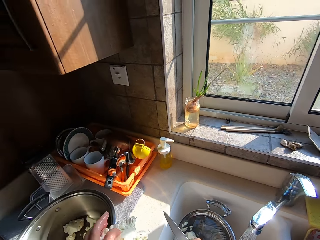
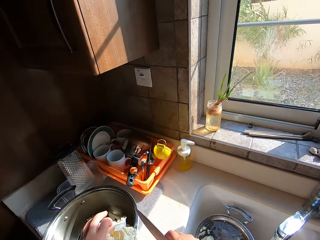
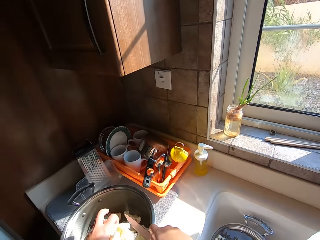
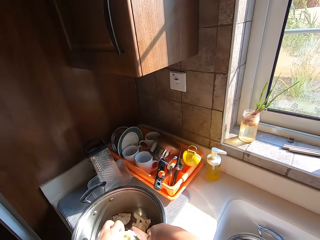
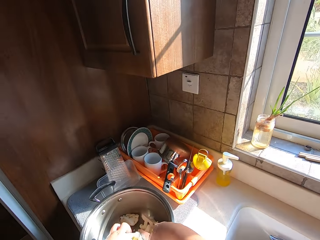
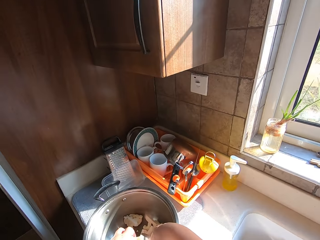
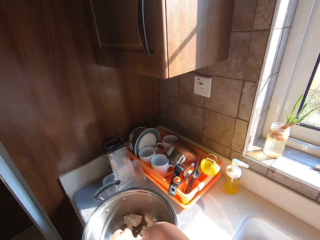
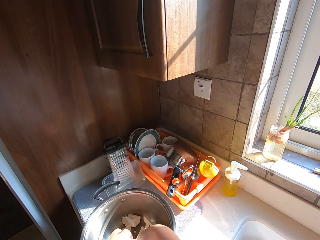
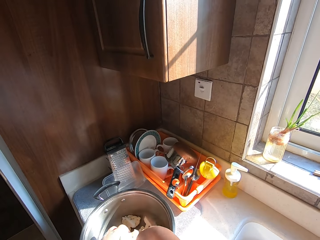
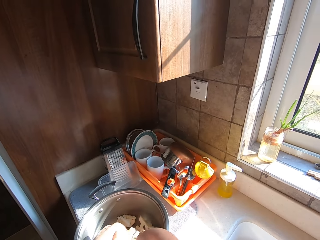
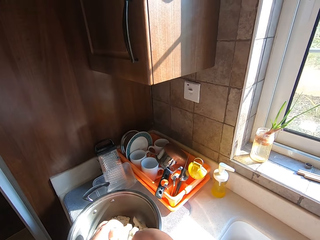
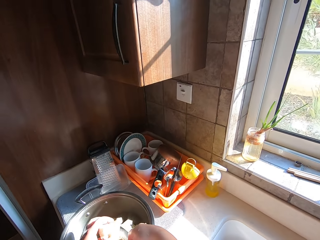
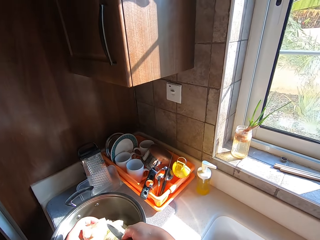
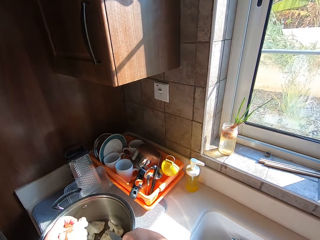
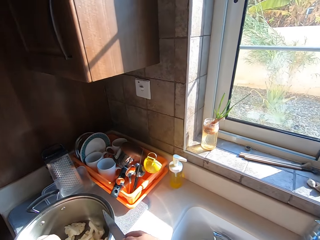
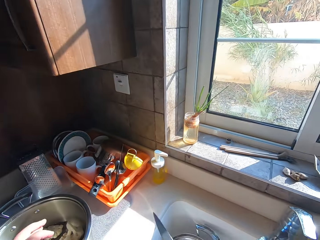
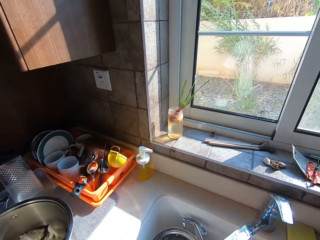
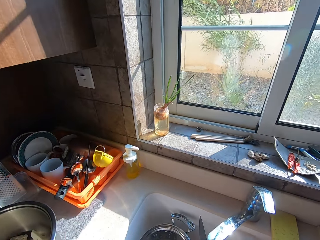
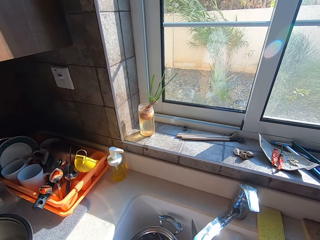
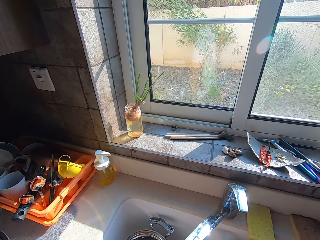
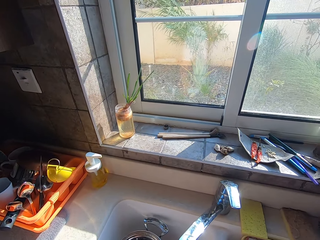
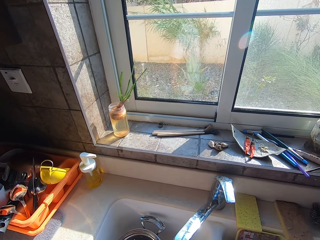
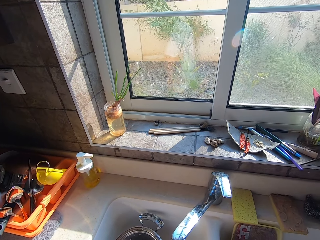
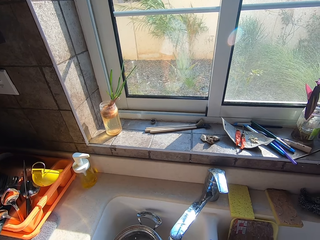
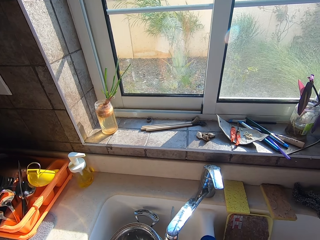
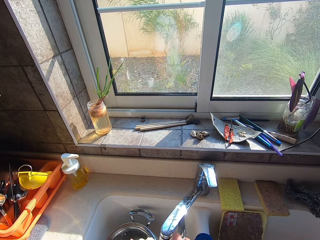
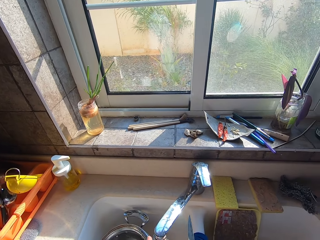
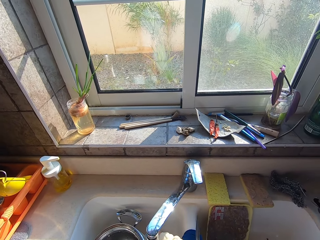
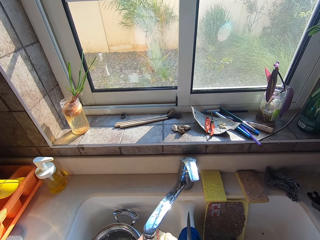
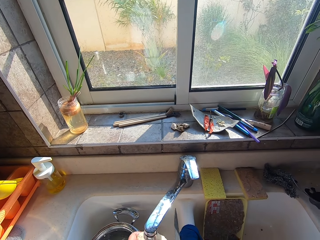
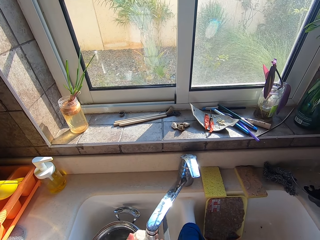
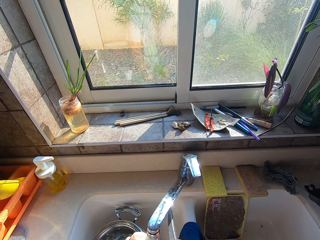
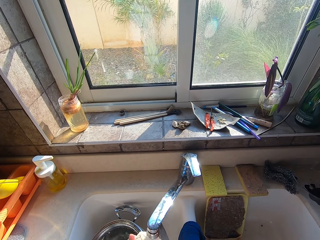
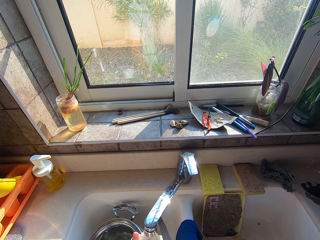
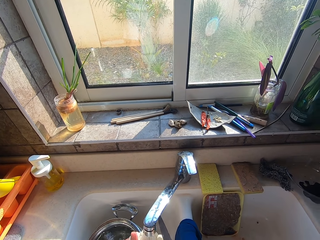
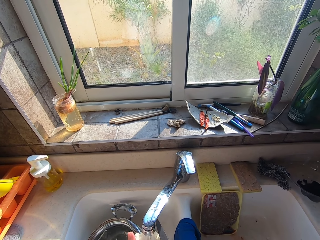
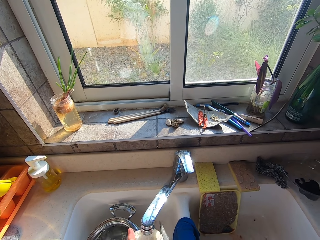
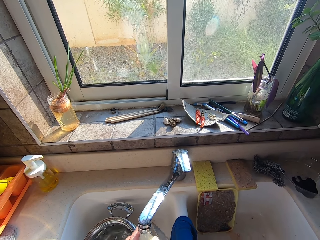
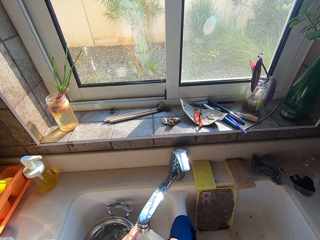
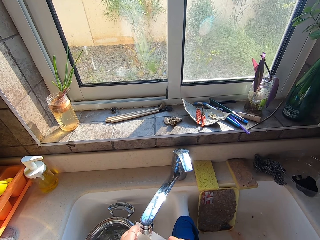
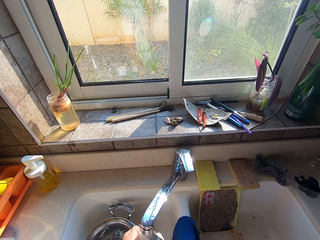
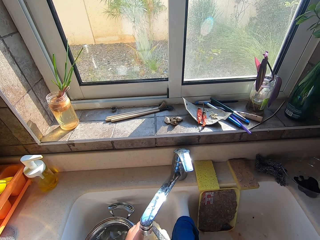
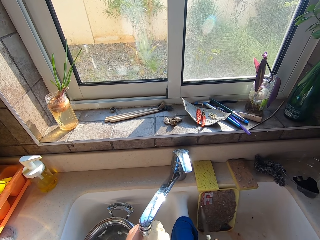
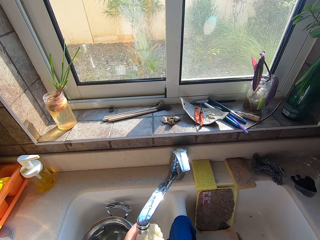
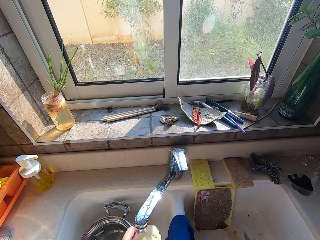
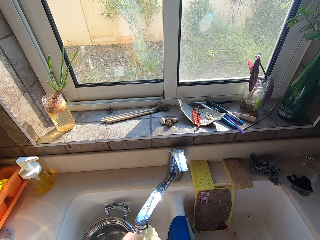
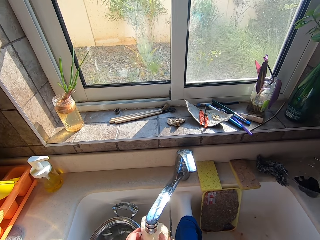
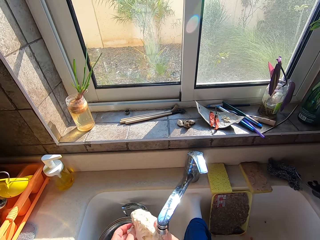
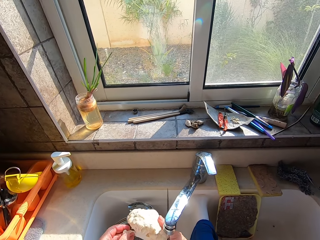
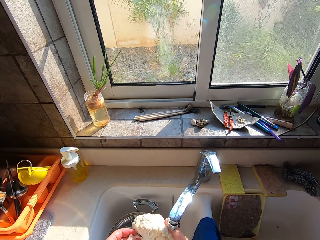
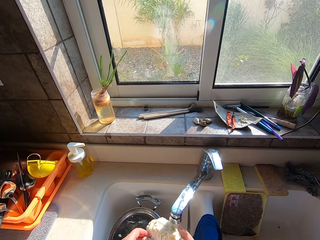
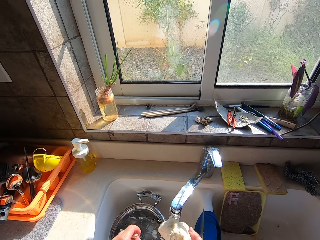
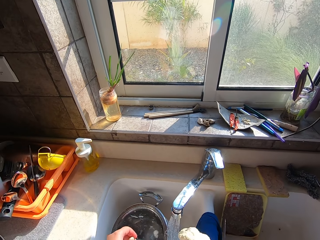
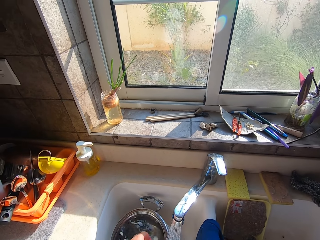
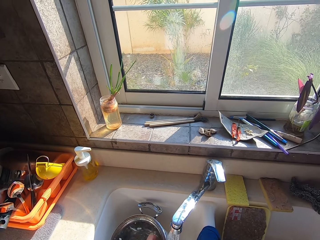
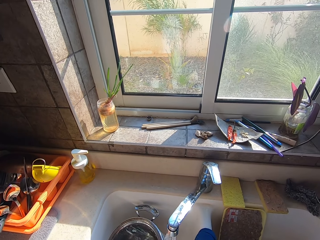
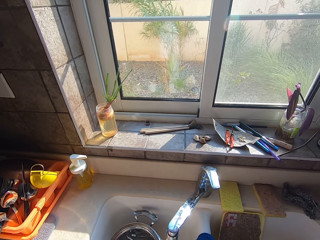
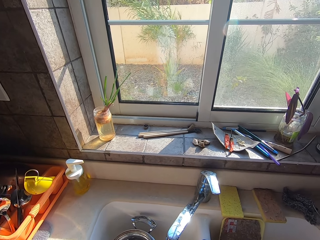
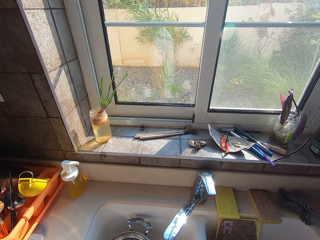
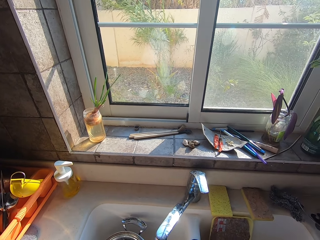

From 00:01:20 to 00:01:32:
The camera wearer cuts an onion into the pot. They wash the onion.

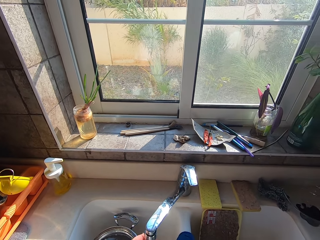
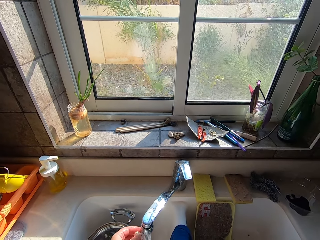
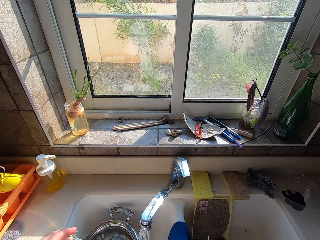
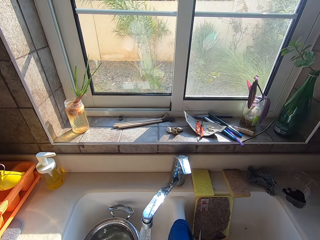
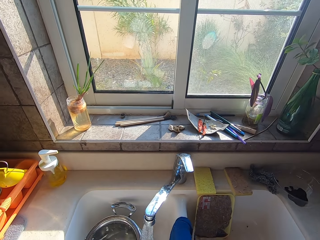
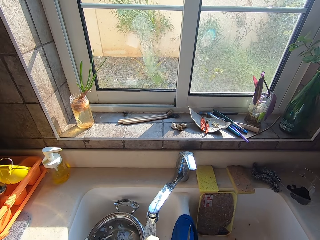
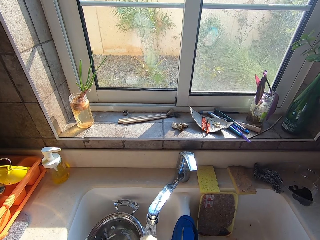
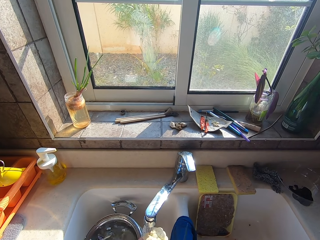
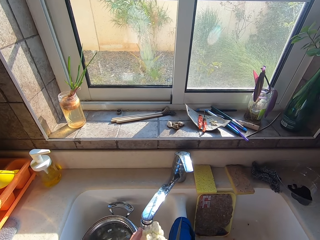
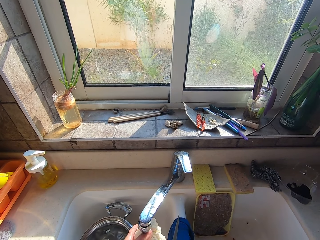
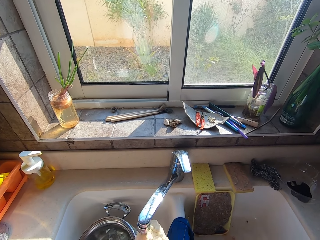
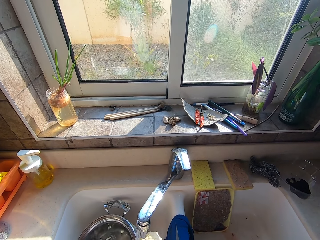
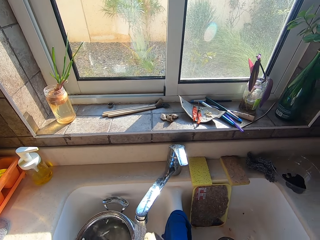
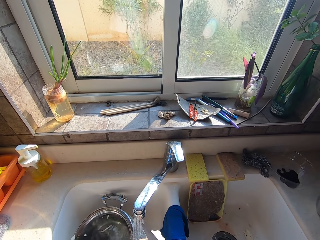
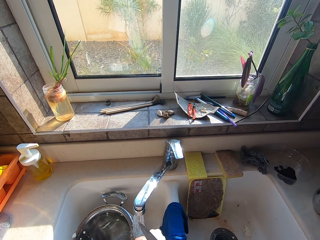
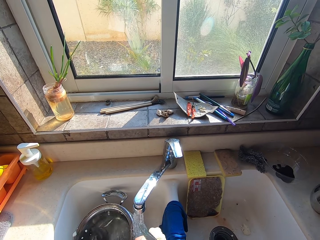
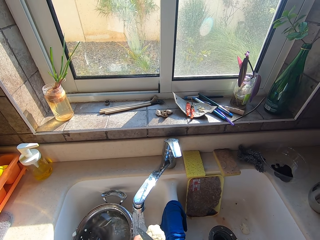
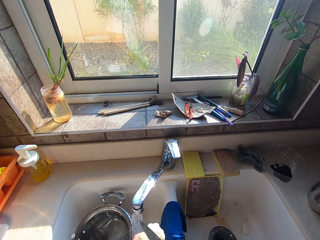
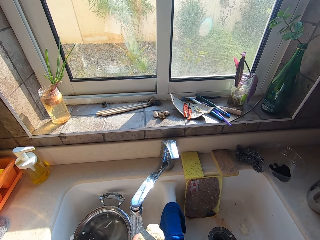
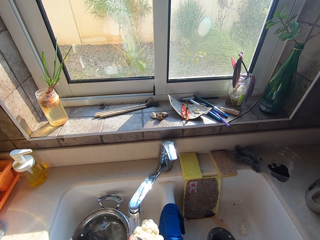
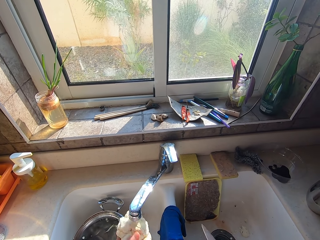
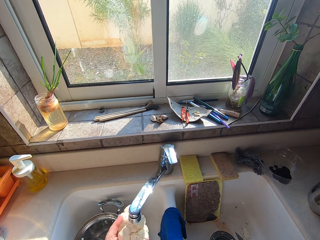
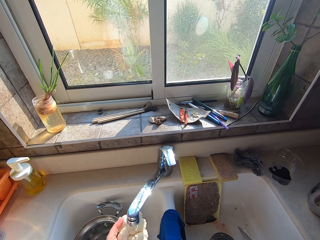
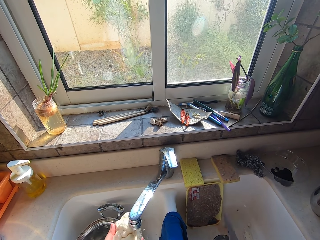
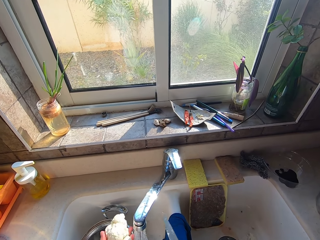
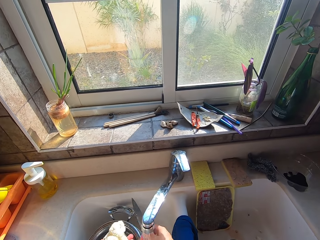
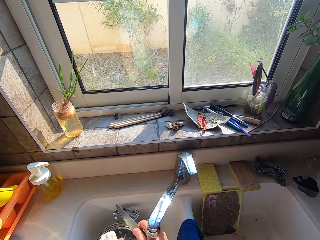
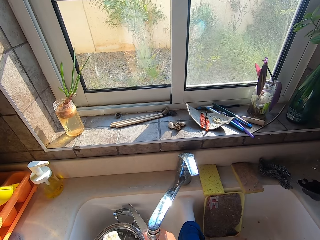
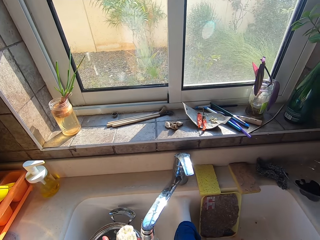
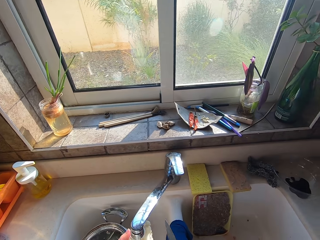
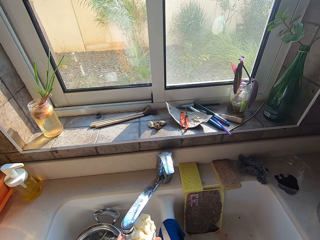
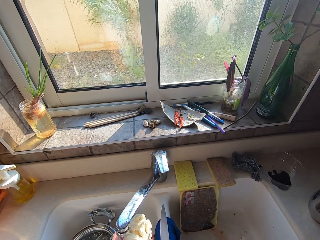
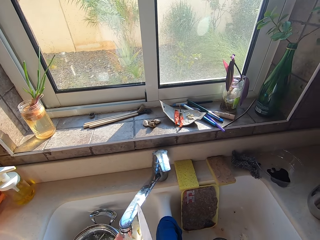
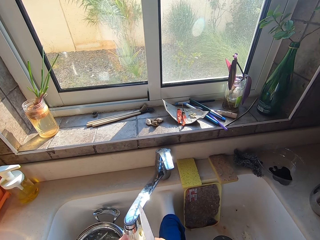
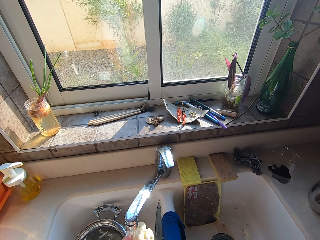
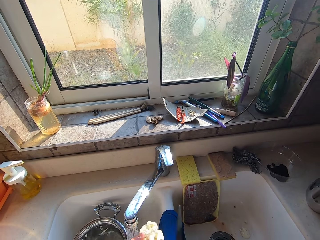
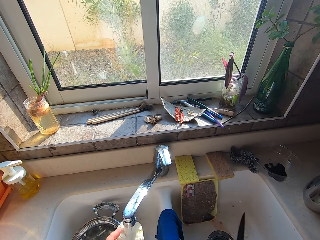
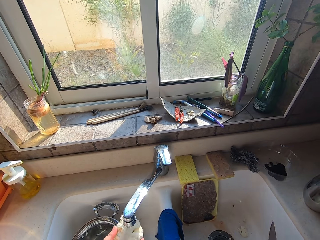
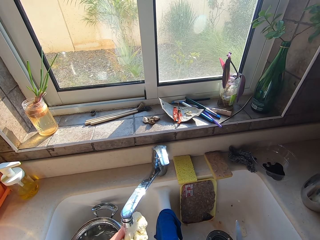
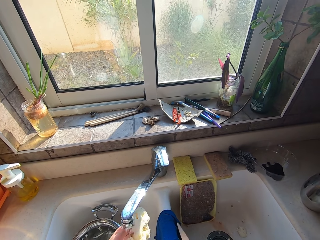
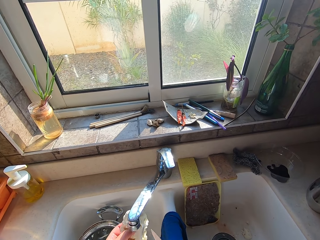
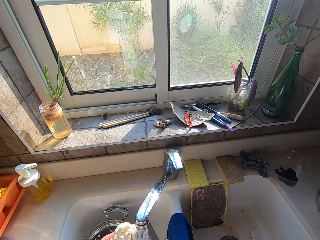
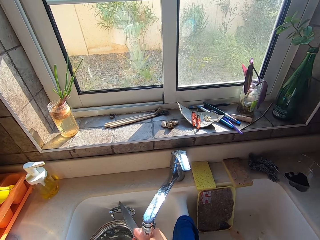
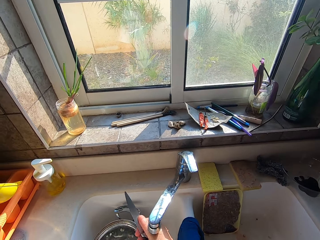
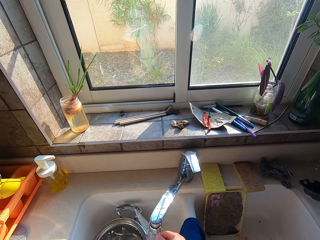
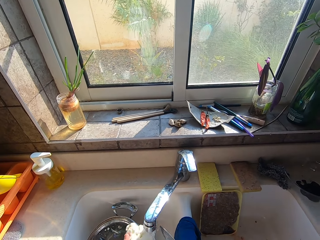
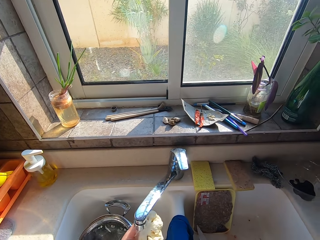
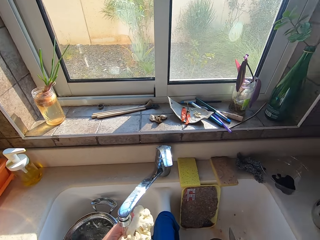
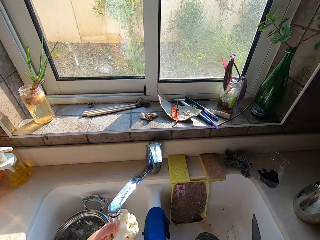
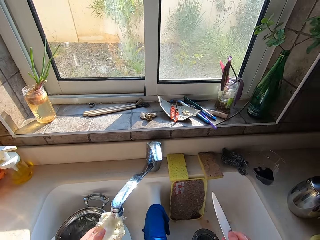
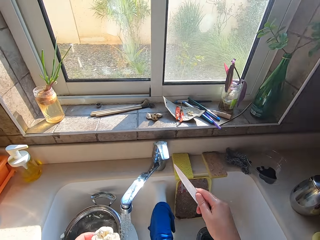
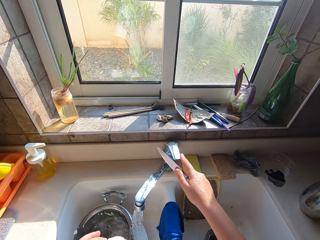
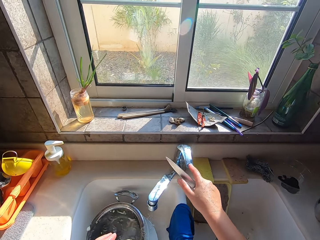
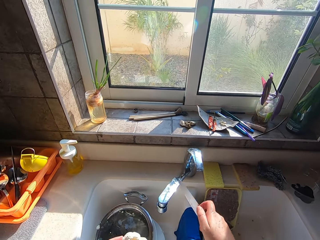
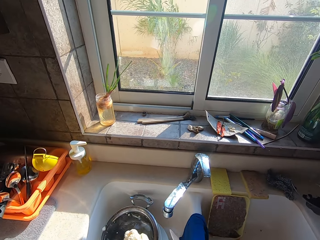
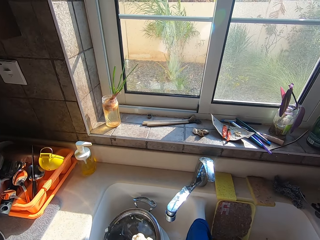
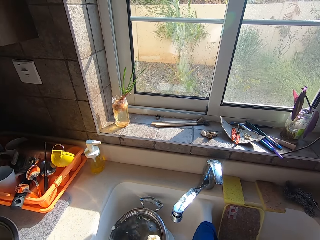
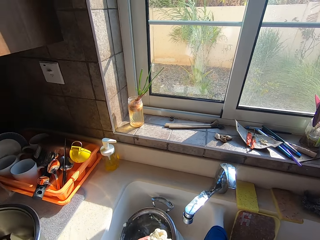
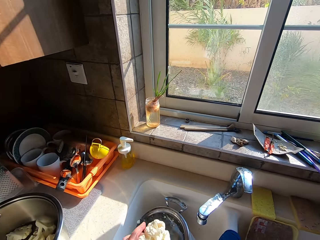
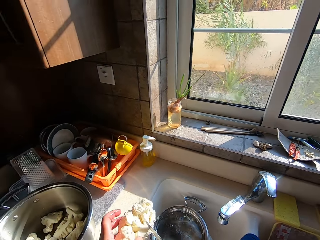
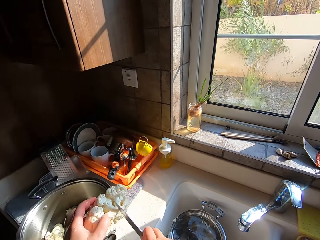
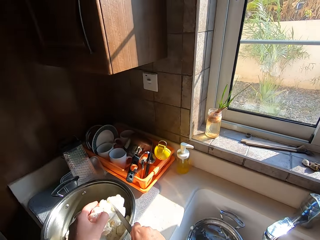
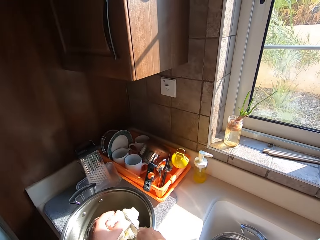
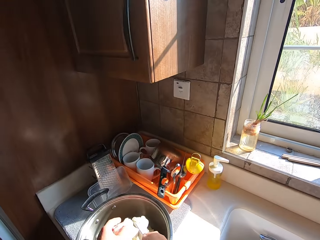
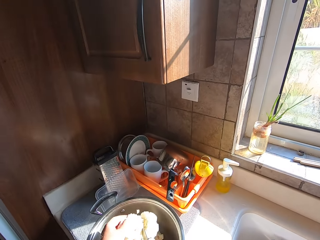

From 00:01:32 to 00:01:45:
The camera wearer washes a vegetable. They close a tap. They slice onions into pieces.
